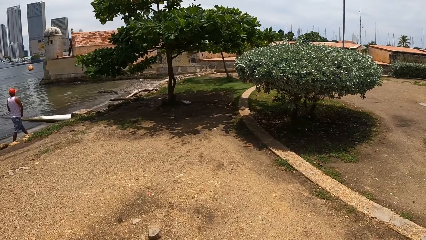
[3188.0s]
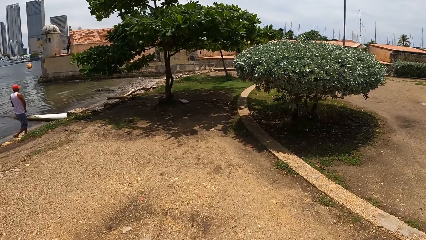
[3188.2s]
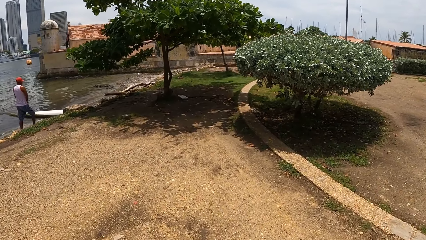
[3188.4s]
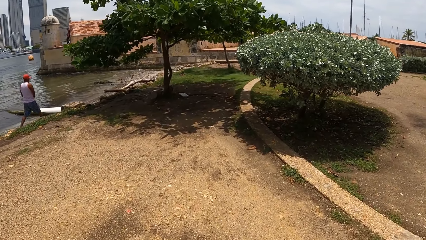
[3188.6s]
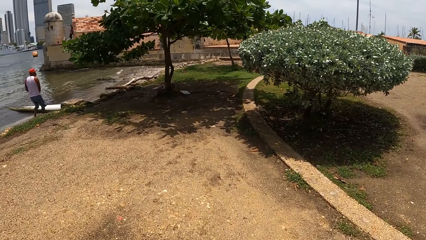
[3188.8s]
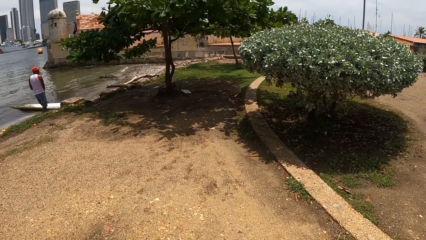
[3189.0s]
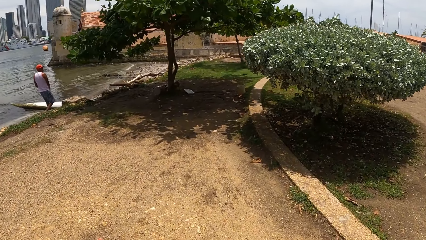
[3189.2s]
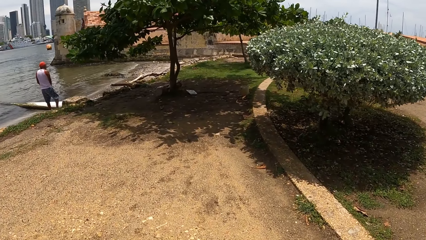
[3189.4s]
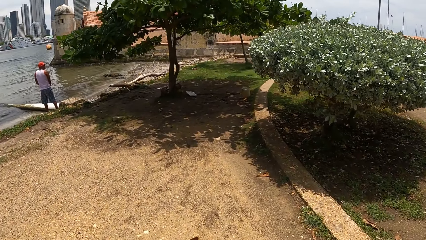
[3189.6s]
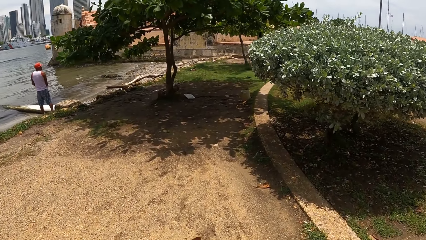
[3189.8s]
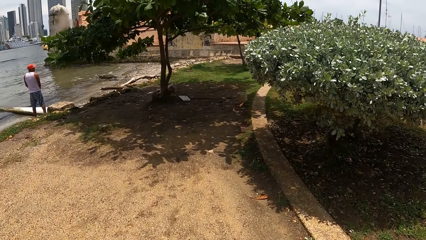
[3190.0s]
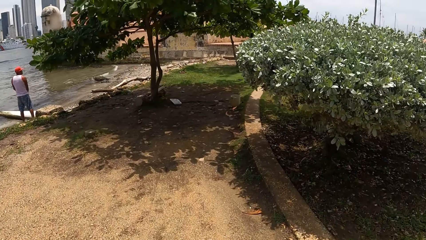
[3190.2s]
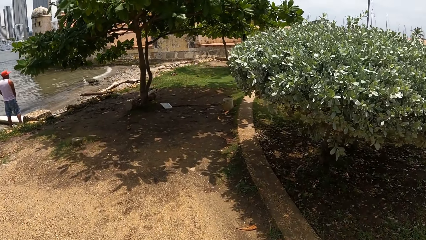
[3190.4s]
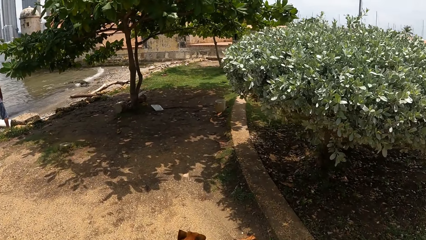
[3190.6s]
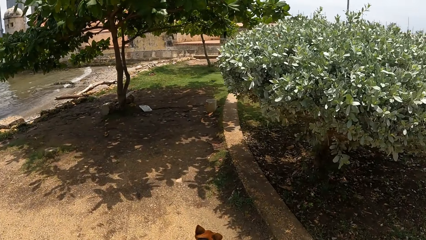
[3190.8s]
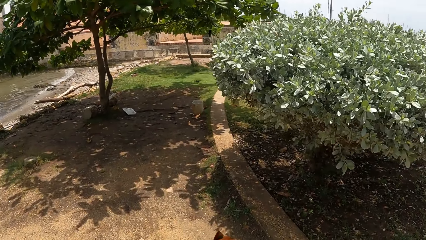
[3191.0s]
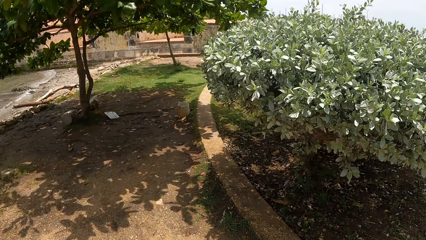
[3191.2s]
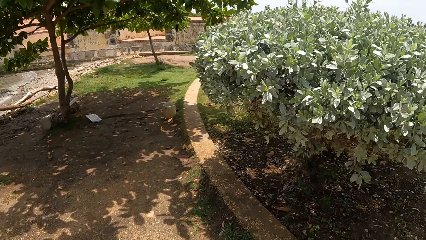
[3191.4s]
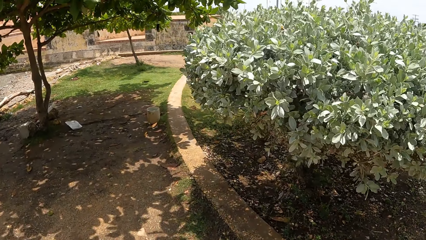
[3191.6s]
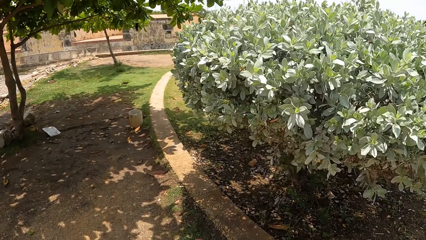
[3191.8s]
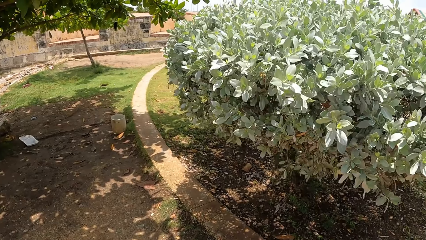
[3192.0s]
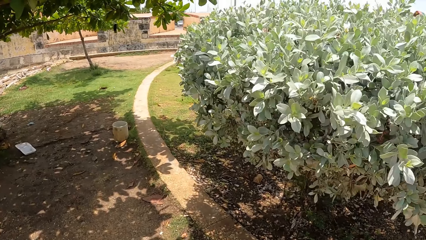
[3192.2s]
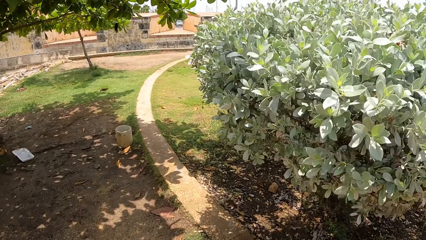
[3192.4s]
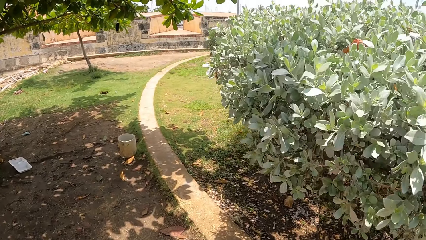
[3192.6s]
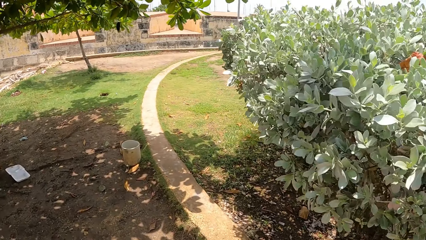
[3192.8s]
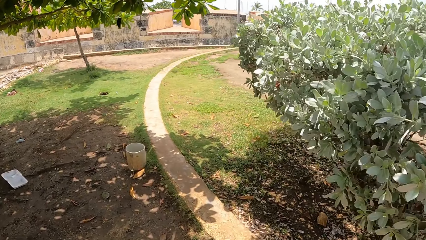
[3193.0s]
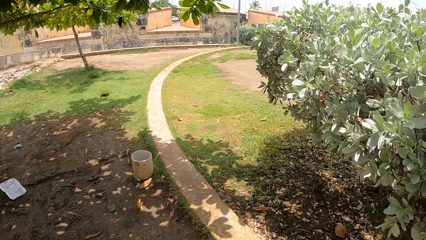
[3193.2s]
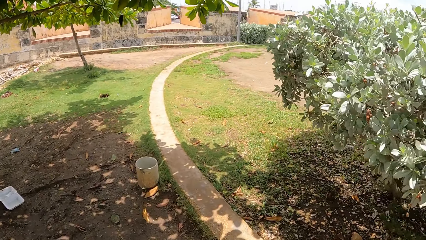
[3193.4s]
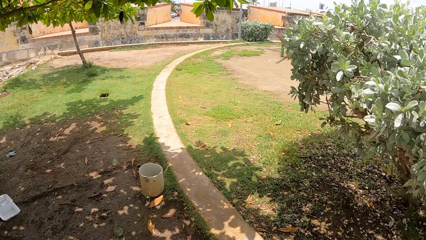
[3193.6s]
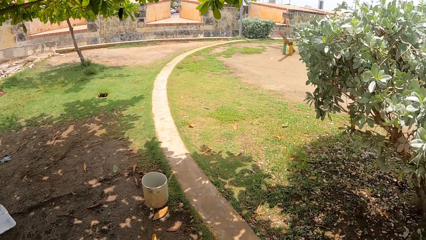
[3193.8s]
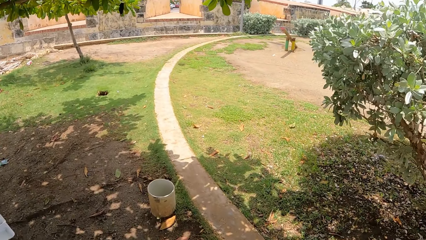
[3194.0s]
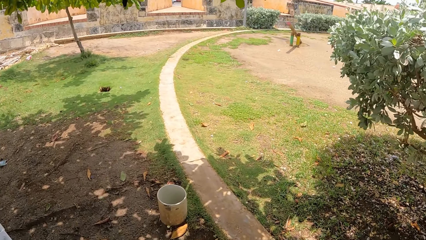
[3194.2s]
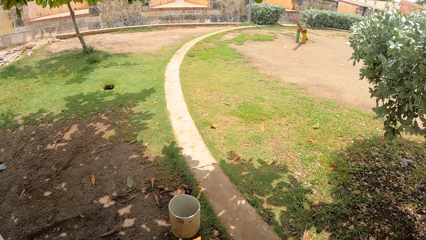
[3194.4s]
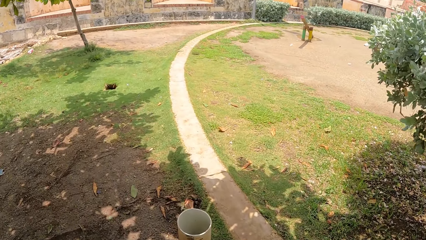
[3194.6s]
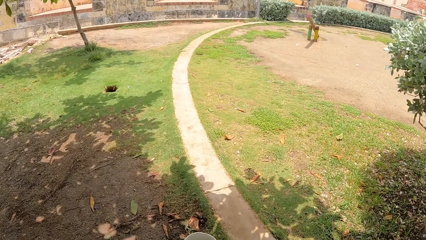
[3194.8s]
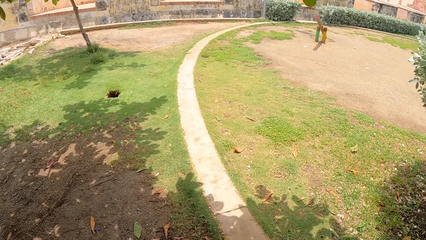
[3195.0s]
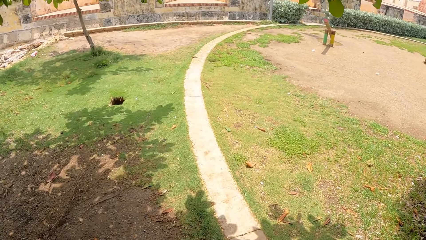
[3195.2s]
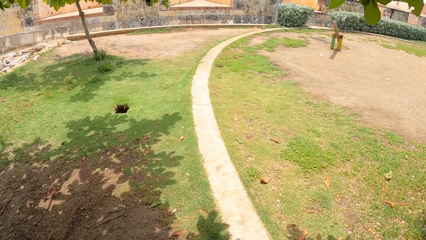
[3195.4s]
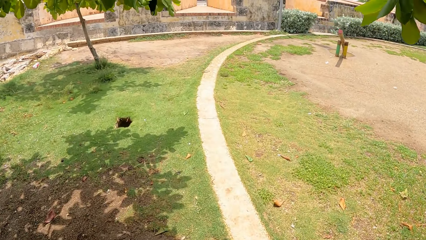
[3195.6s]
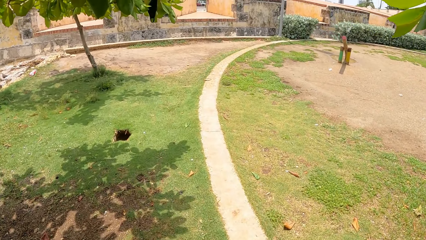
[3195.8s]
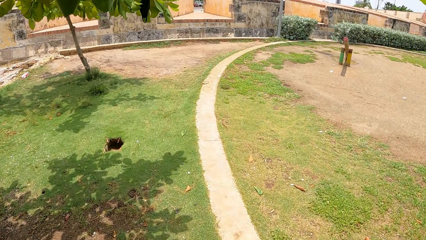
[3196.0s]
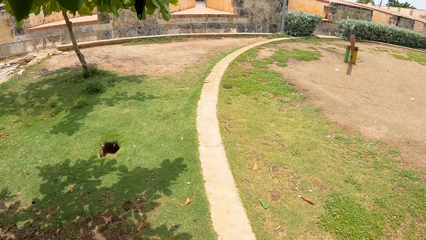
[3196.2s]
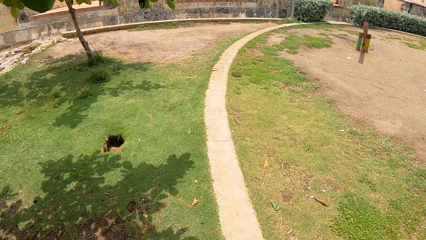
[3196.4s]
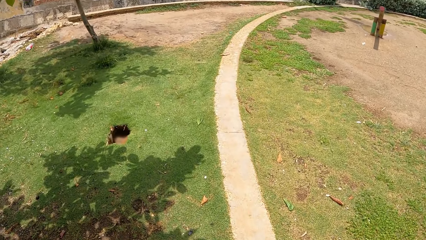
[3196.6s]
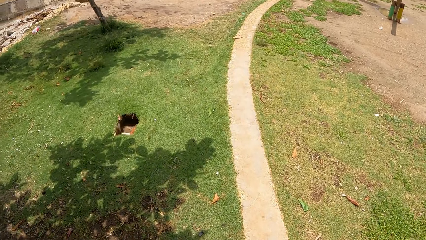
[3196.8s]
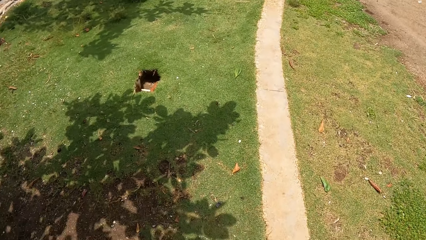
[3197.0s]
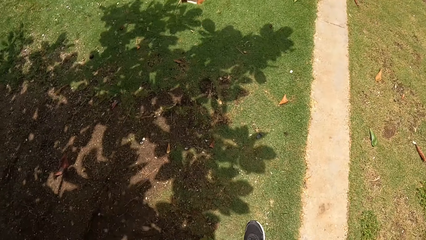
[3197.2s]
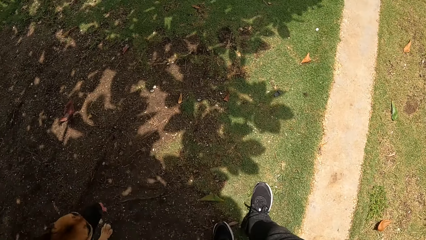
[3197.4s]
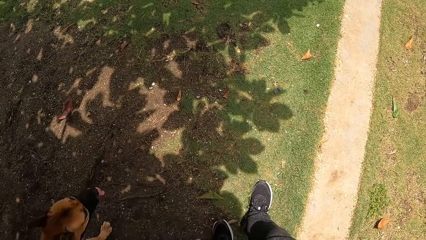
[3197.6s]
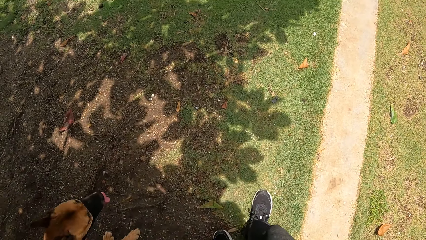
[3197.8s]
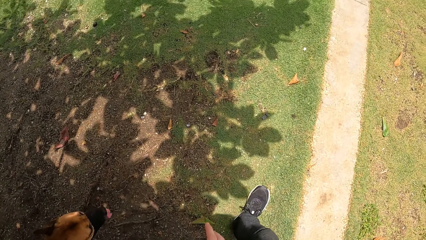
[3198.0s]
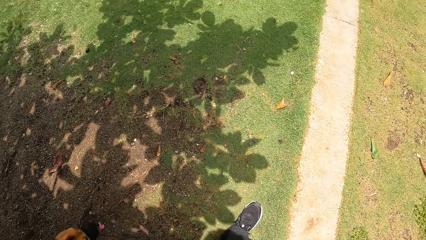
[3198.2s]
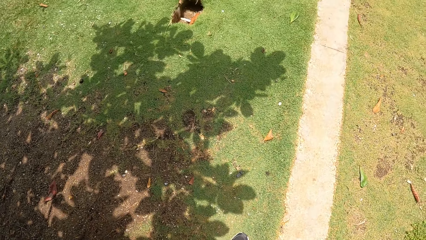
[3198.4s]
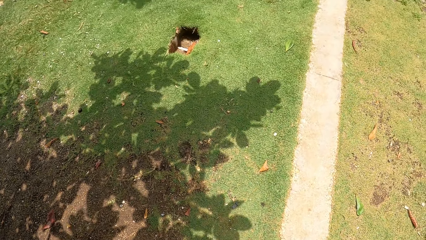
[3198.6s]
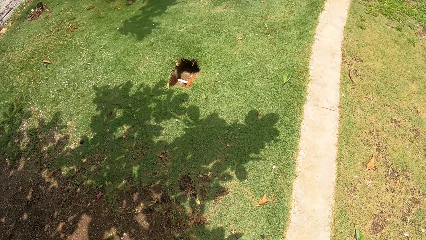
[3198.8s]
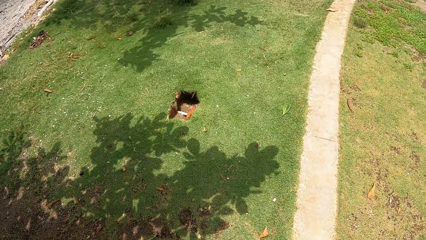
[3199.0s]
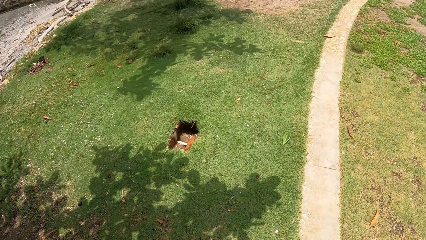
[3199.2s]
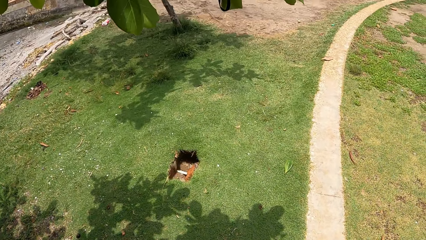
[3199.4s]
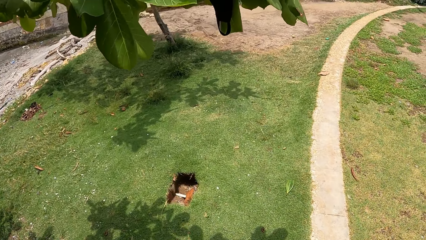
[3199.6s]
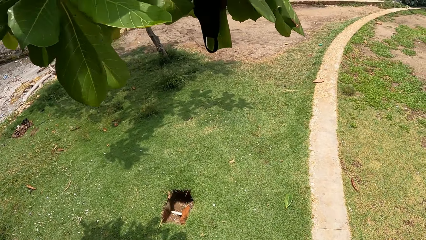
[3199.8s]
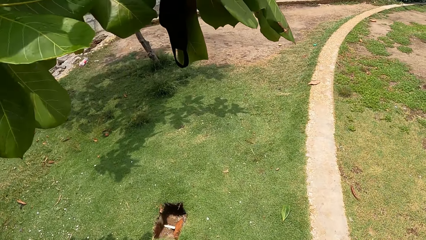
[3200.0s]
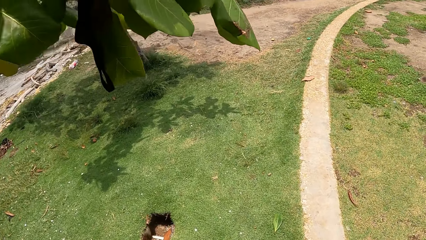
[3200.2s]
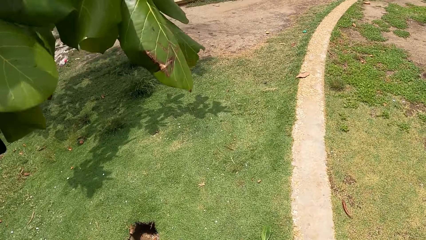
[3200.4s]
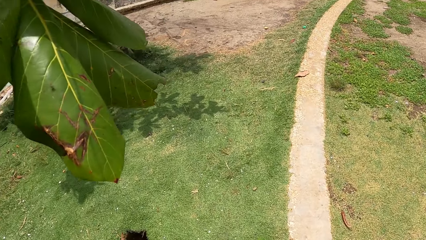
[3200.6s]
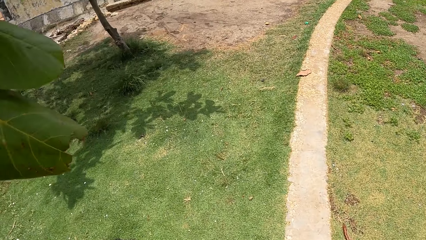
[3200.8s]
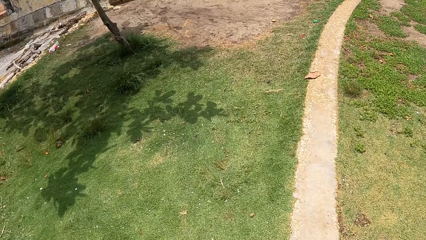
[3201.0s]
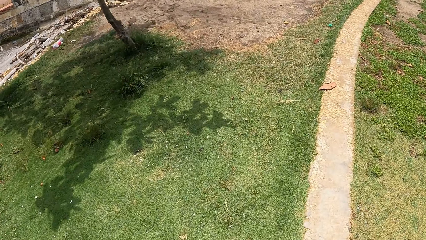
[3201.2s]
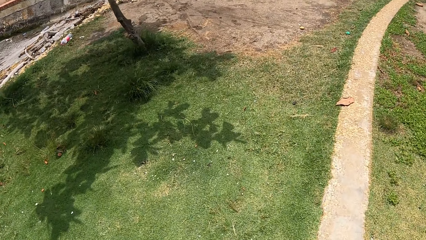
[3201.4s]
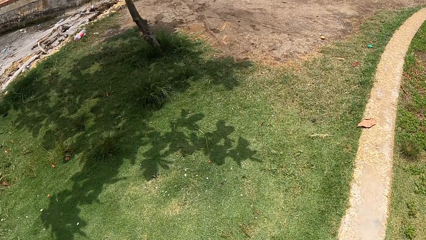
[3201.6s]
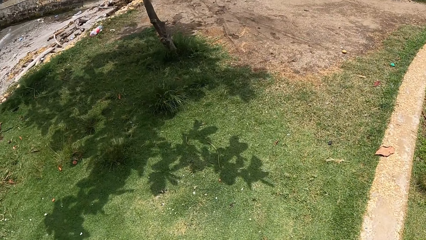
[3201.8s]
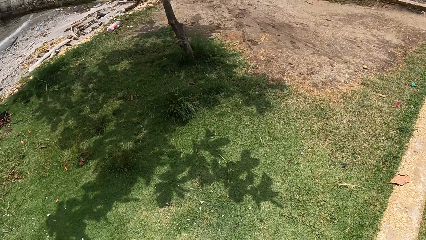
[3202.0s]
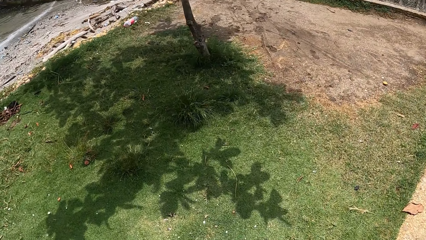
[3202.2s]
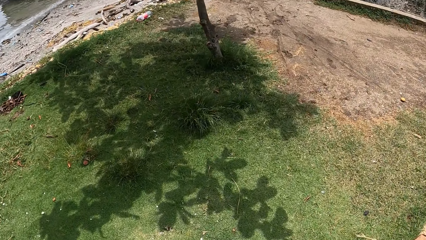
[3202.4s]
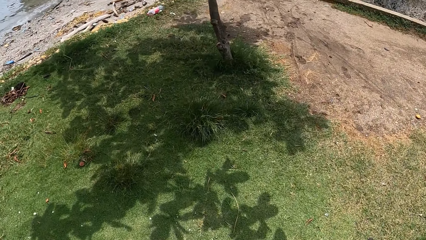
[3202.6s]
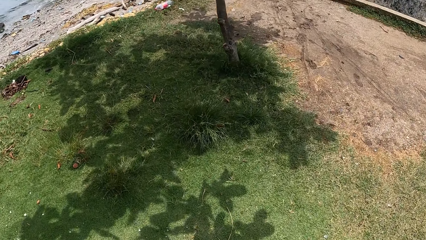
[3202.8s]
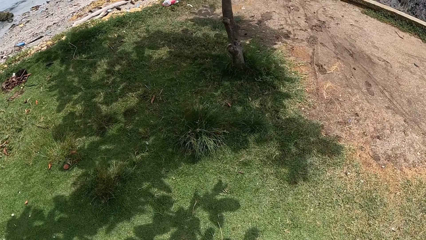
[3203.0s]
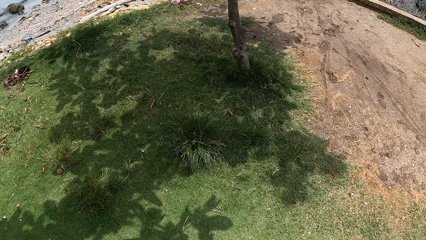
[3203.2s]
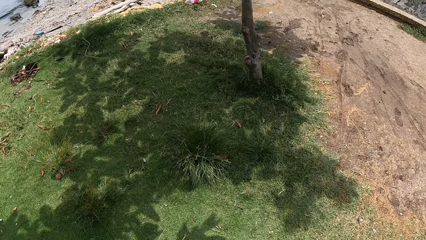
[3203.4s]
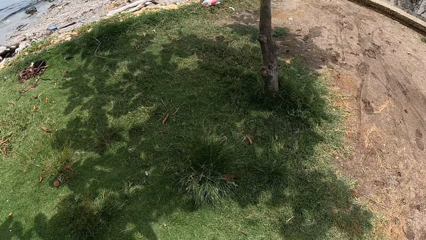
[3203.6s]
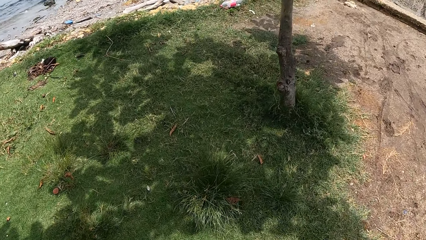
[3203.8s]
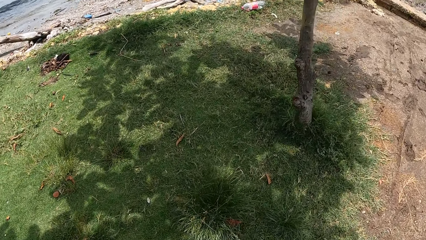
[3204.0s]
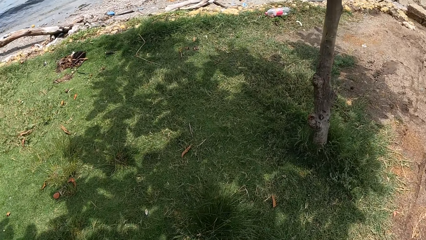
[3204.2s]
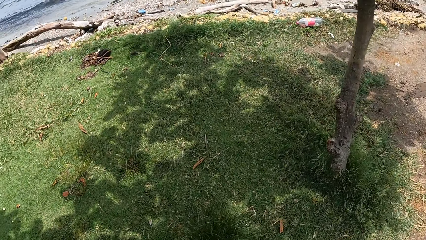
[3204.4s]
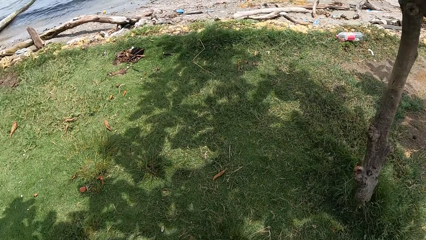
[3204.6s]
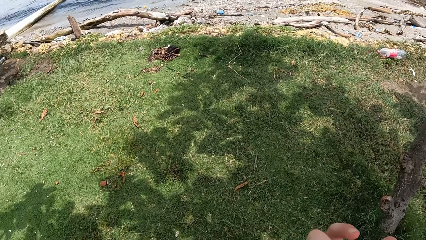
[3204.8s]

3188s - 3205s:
The camera wearer walks the dog.
